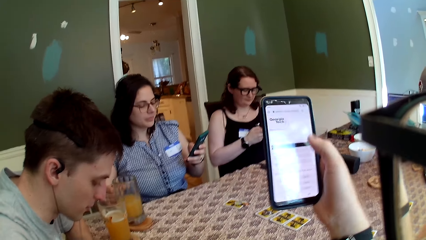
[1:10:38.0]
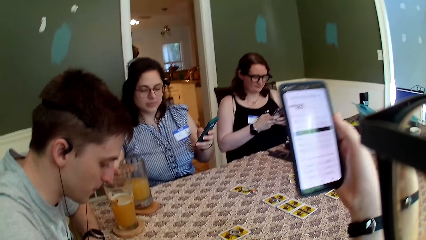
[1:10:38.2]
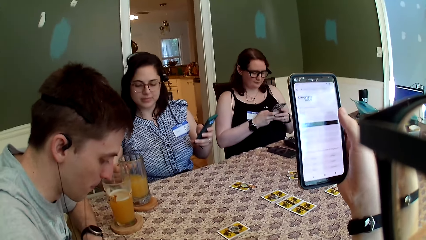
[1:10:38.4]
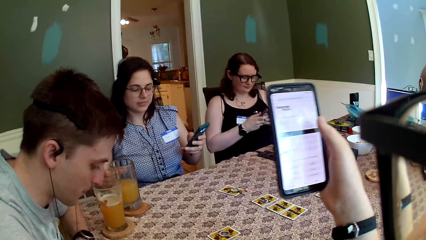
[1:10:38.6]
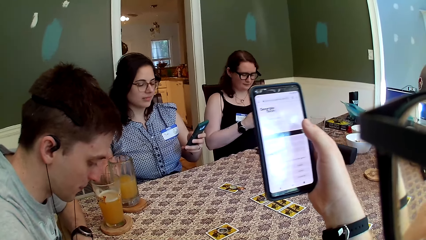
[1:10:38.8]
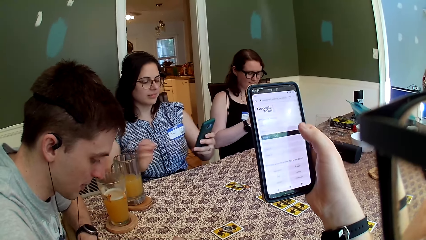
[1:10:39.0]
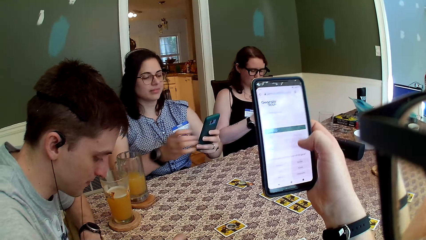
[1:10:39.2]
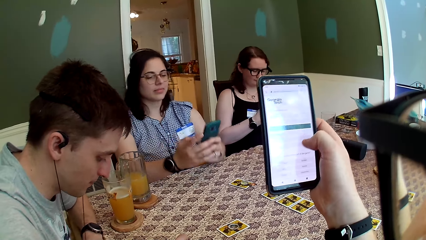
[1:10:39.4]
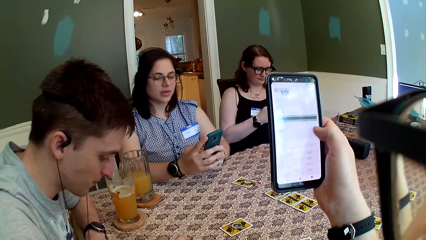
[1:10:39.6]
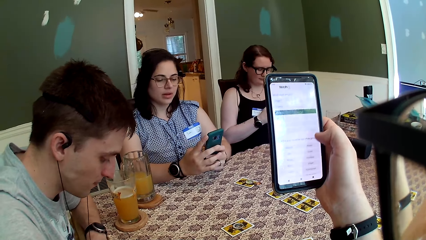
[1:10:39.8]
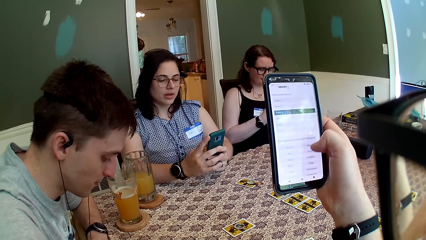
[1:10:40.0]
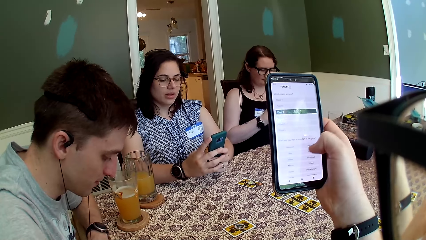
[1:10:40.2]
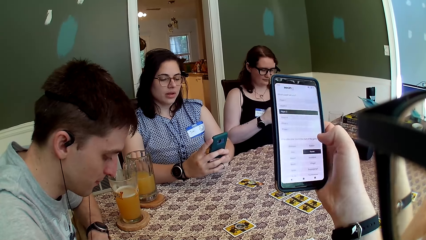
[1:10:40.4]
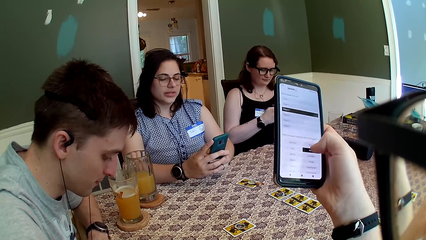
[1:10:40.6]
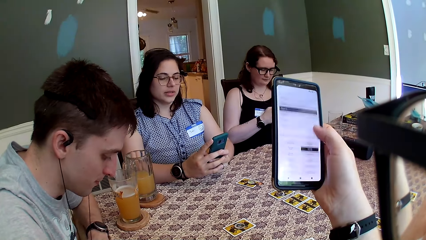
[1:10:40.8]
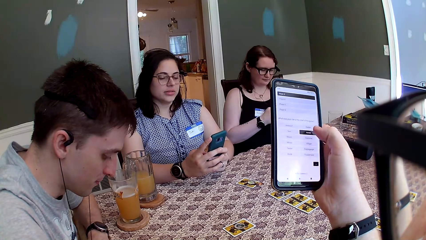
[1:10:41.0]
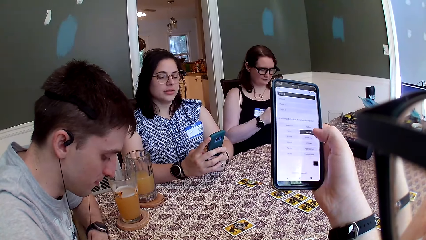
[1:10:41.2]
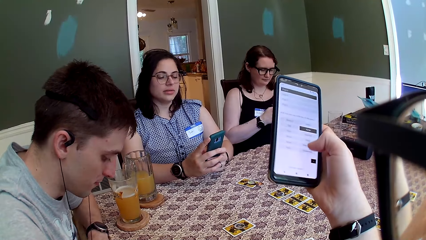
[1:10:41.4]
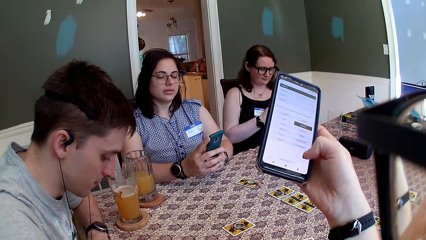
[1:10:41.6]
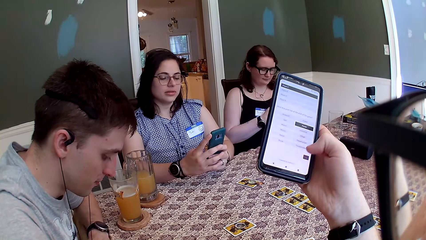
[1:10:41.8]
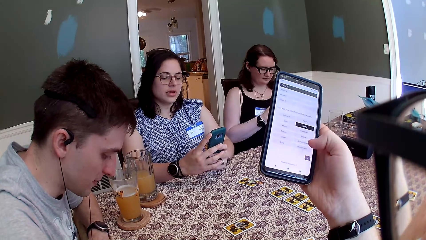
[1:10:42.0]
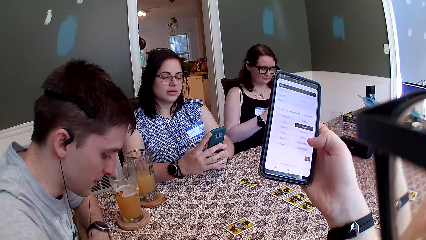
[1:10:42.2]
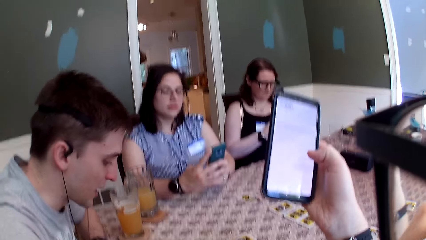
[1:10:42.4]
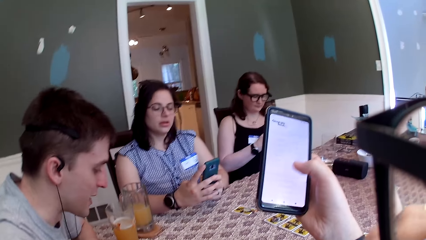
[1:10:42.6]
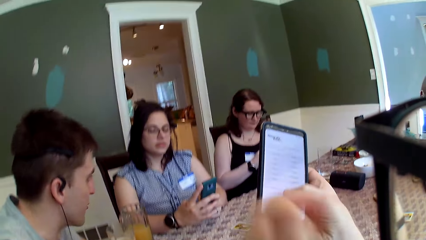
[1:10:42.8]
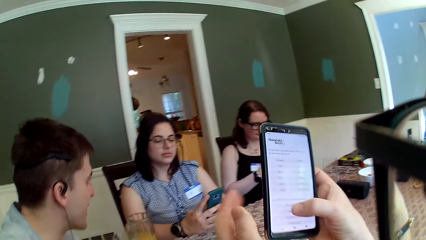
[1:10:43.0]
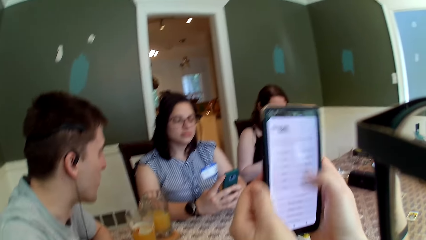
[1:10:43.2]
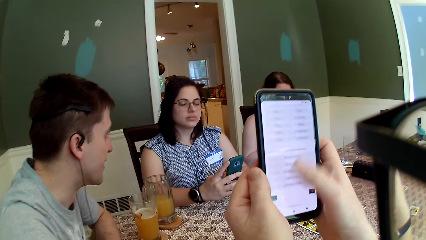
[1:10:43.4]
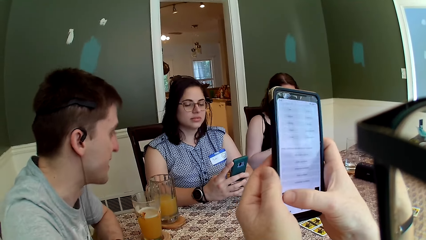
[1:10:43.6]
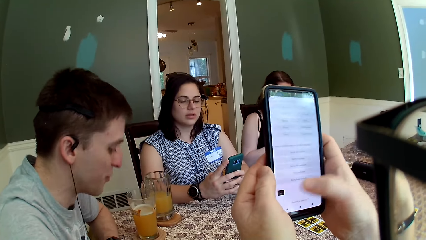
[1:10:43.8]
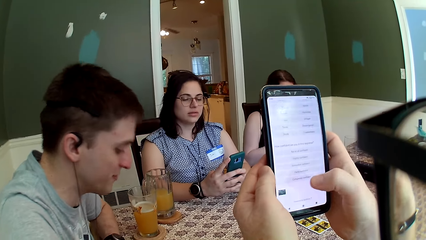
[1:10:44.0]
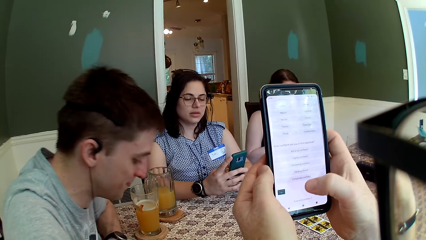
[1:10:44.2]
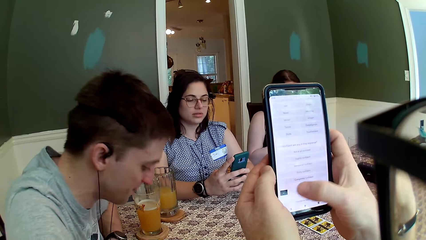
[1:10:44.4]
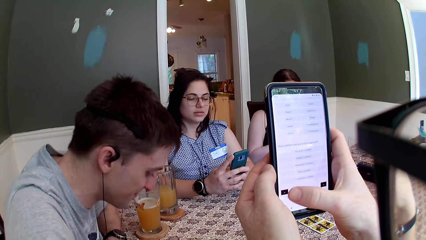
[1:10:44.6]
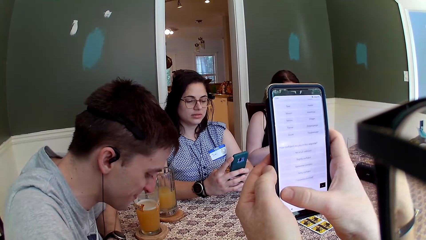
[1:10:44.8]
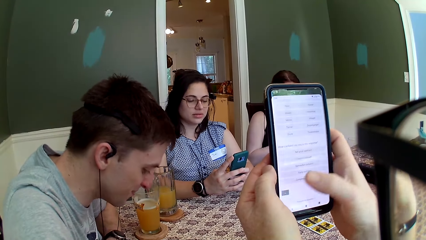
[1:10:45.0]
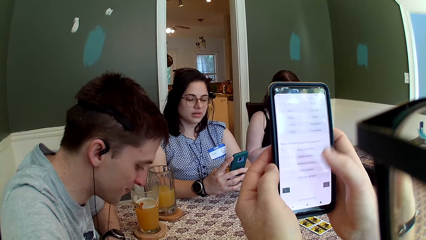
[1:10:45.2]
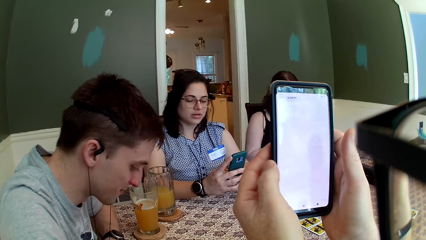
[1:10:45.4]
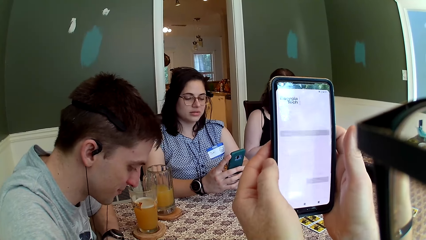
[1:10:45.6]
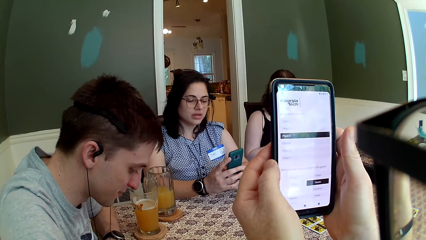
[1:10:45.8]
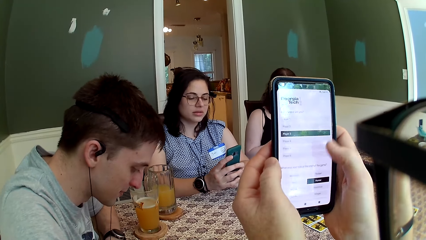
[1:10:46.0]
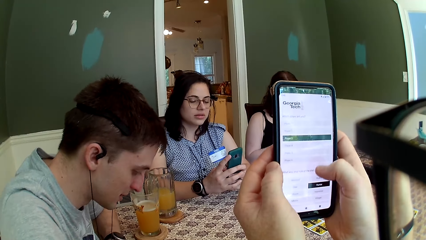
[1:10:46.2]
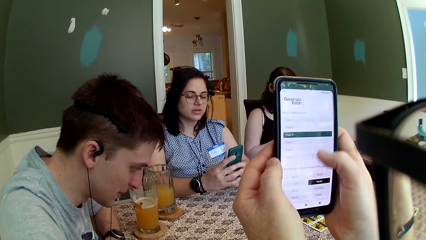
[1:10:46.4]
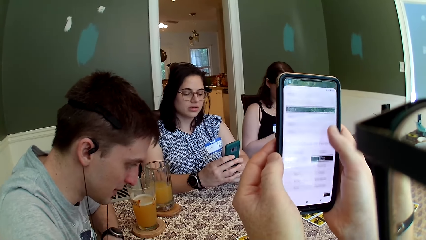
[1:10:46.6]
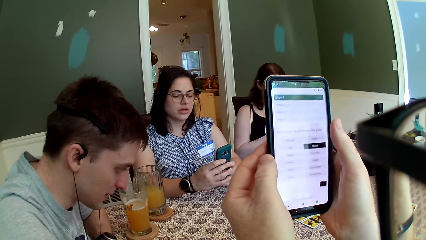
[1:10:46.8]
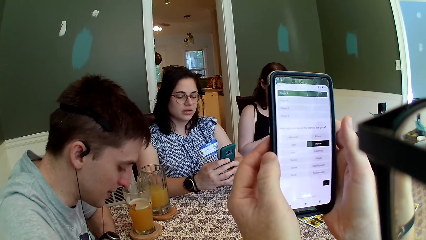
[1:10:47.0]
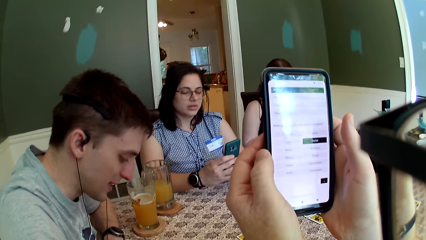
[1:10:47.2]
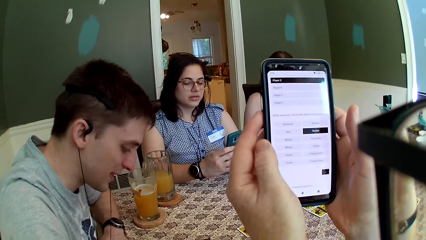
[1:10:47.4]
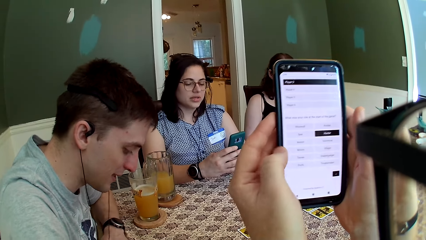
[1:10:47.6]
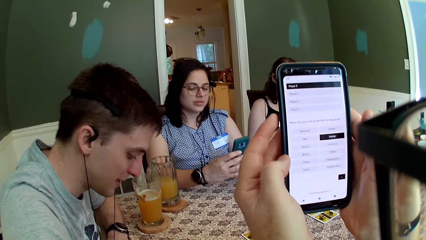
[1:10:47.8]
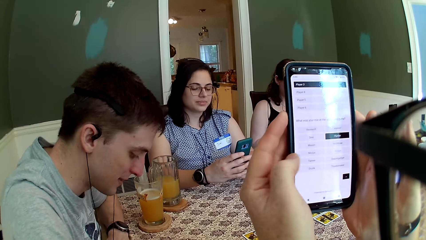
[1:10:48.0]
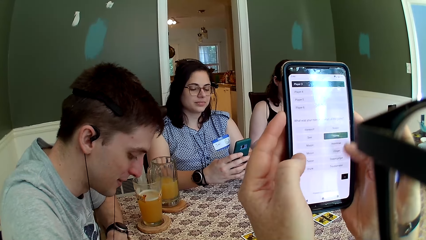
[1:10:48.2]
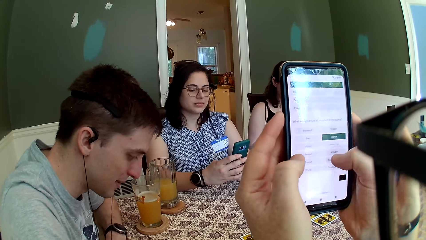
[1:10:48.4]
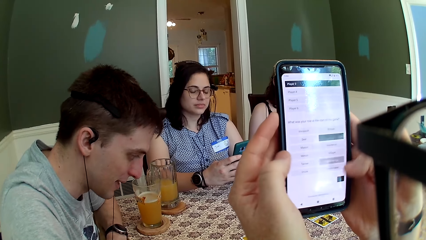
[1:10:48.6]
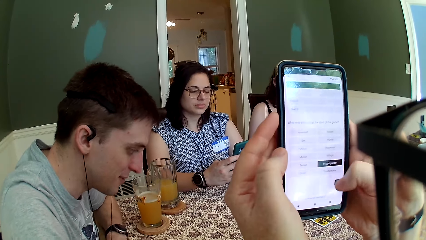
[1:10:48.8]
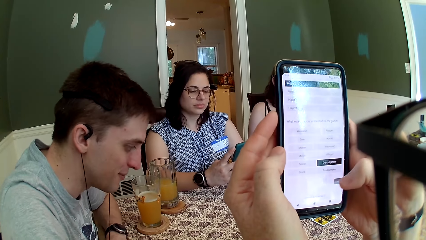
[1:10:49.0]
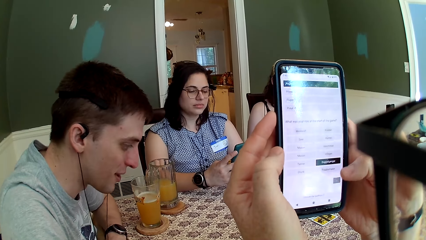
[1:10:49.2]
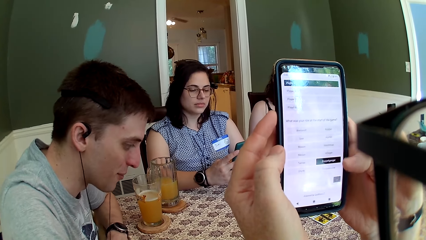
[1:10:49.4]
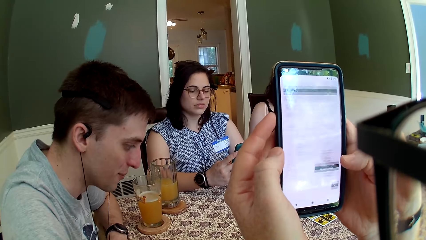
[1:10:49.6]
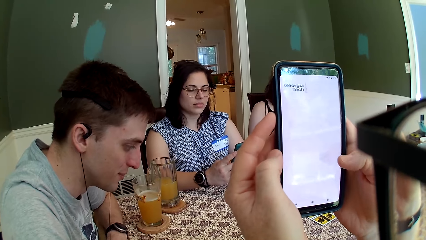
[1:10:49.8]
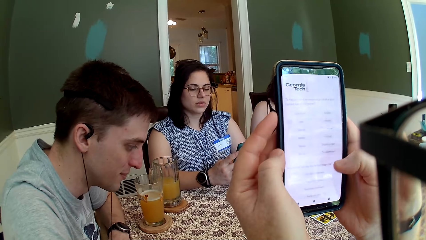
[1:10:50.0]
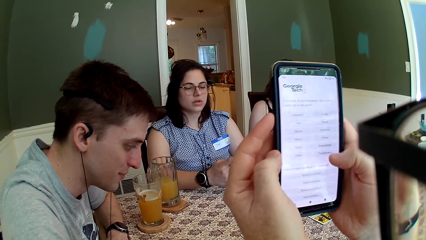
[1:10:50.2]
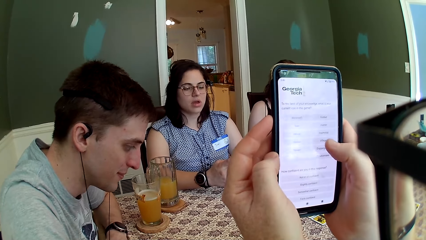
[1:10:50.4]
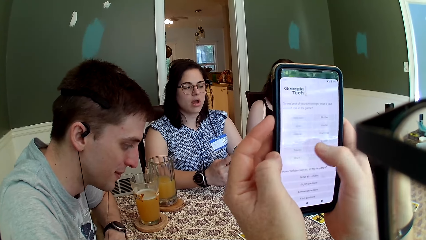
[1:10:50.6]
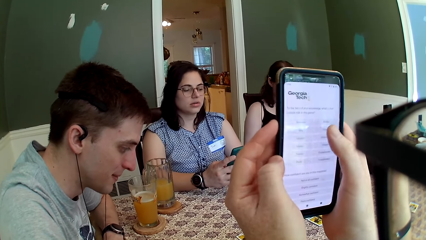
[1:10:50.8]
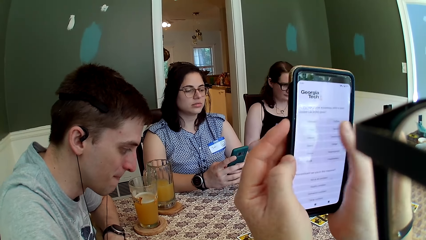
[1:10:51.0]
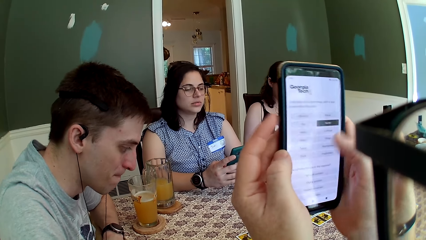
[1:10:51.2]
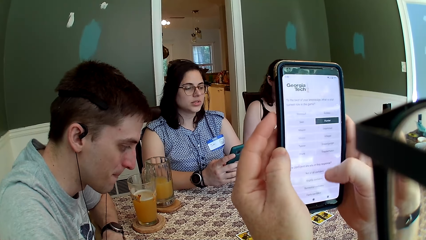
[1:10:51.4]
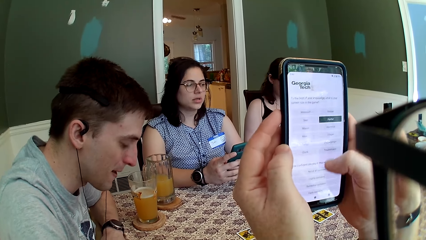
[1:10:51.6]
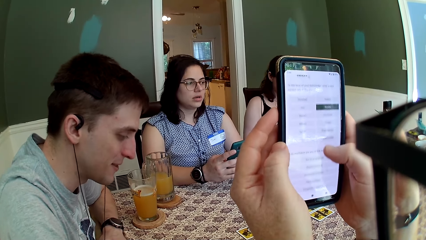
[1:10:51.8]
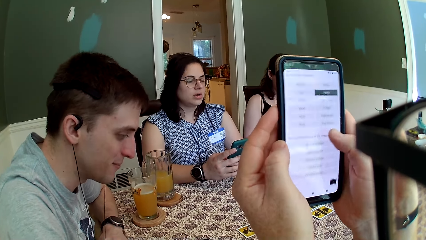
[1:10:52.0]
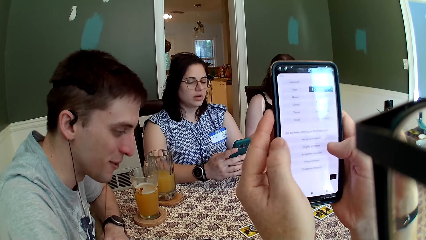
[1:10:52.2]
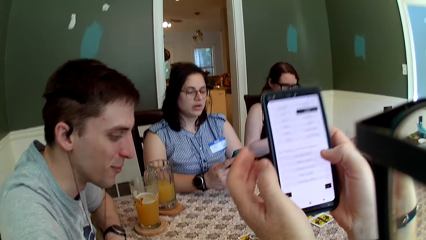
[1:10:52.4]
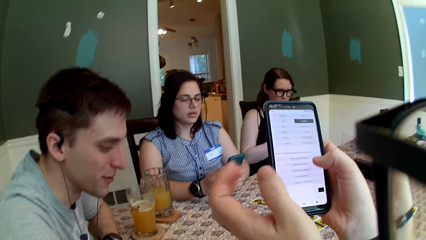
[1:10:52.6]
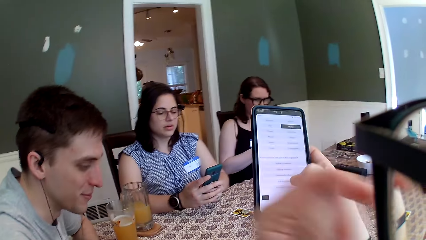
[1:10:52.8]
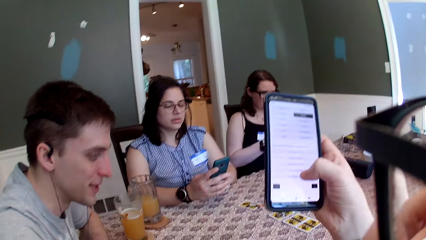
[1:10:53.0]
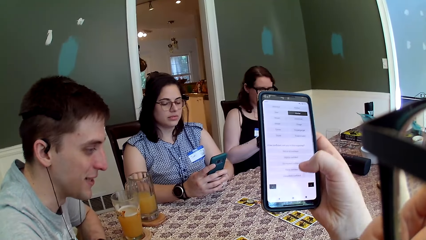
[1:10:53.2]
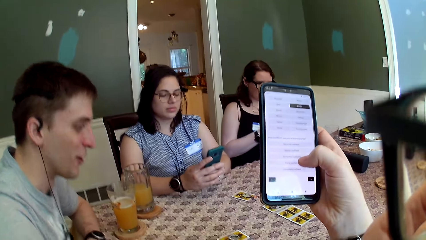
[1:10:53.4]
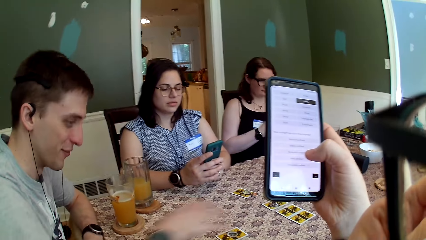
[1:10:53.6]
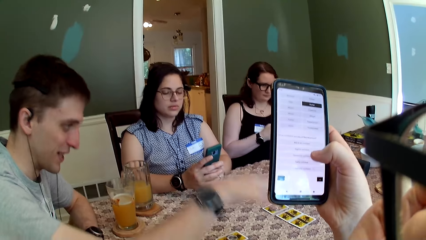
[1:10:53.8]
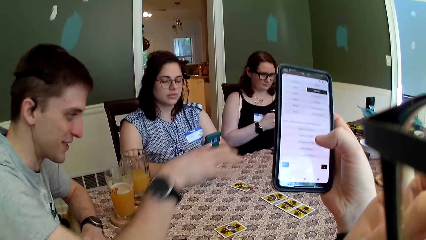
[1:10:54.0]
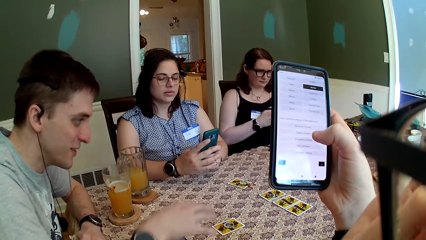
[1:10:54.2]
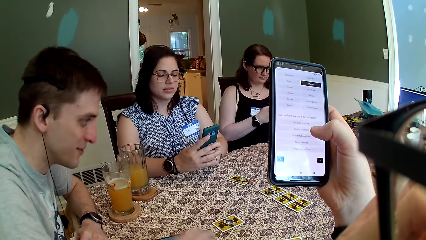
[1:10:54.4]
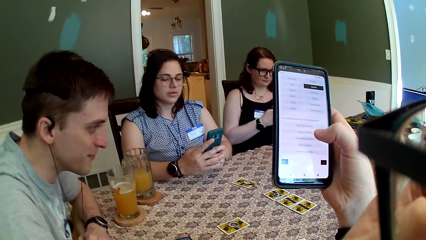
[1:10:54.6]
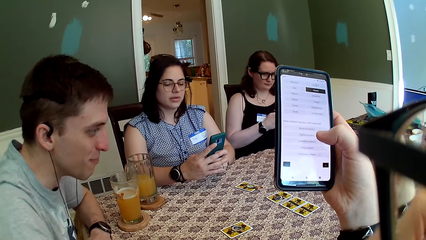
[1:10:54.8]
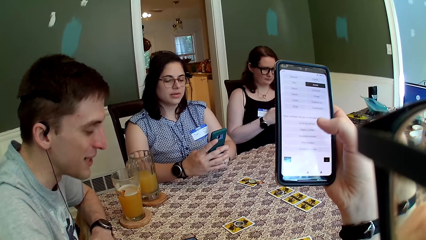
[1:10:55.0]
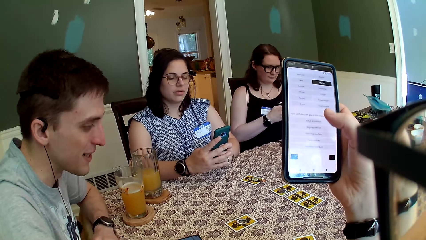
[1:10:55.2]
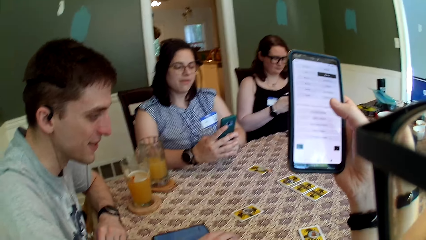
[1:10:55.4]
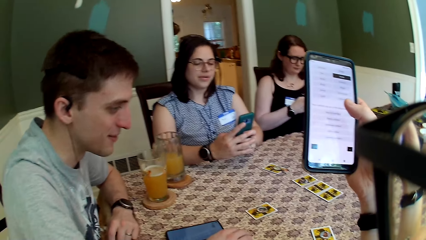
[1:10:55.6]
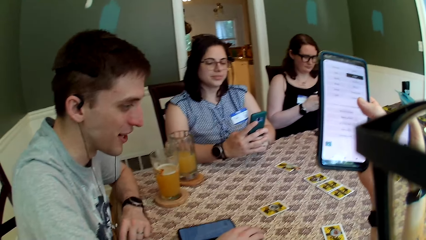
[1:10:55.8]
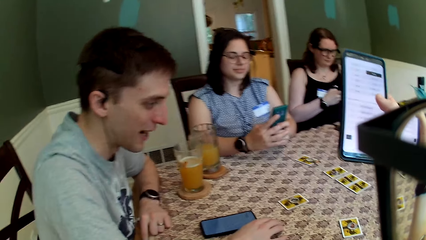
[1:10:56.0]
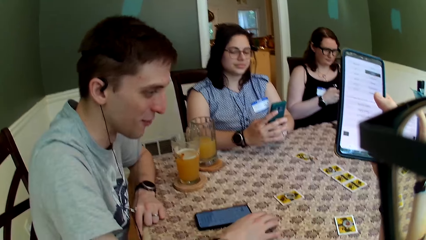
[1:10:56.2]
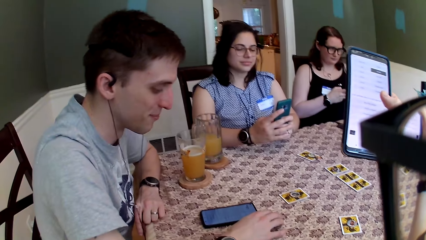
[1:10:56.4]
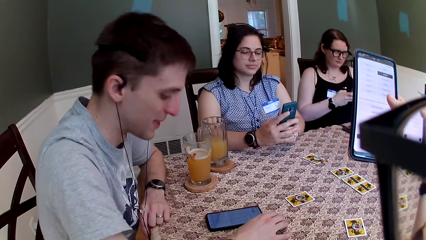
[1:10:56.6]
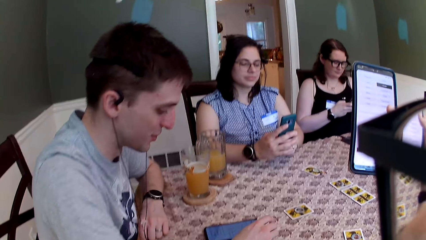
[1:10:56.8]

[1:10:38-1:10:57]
A woman drops the glass of juice on the table with her right hand. The camera wearer scrolls the phone. They touch the face.
